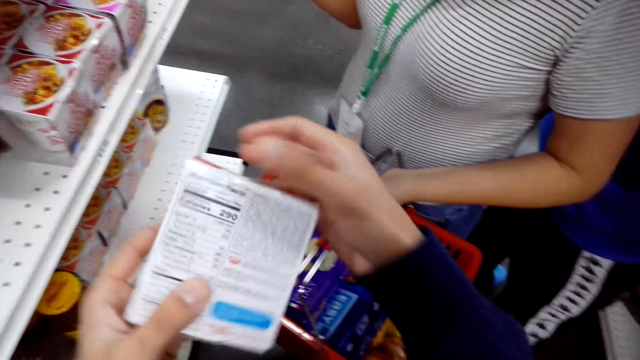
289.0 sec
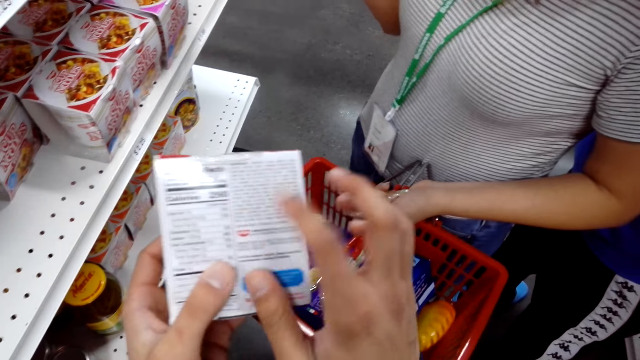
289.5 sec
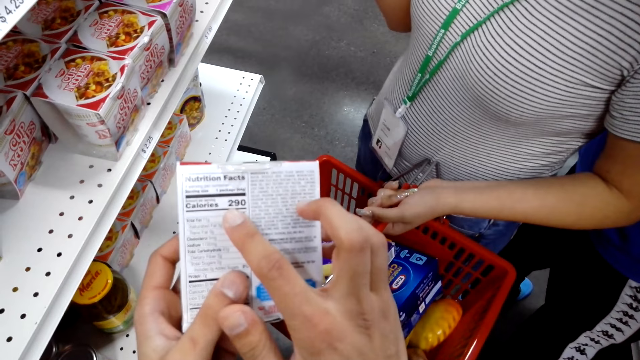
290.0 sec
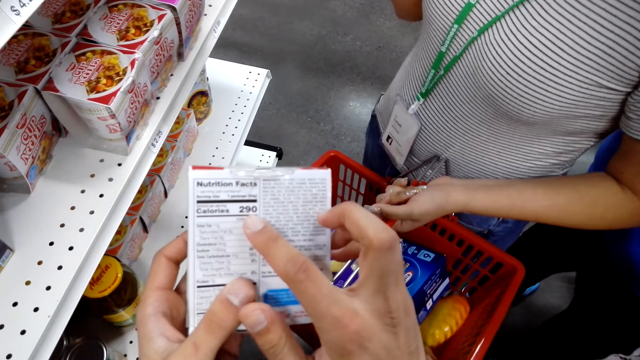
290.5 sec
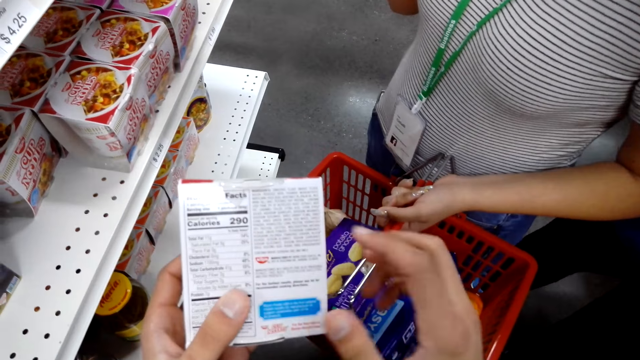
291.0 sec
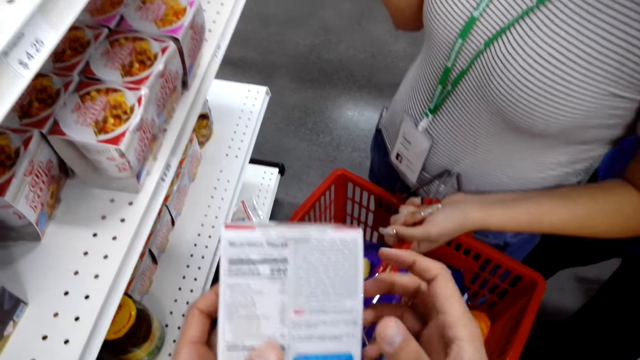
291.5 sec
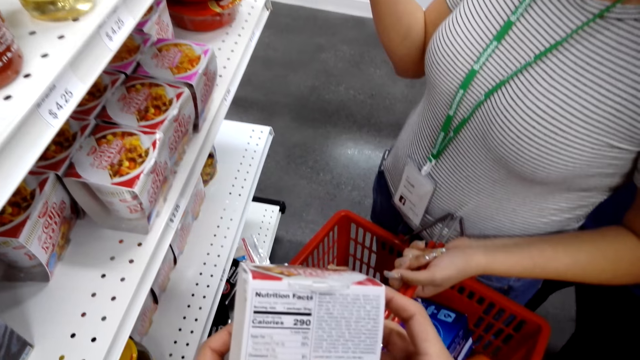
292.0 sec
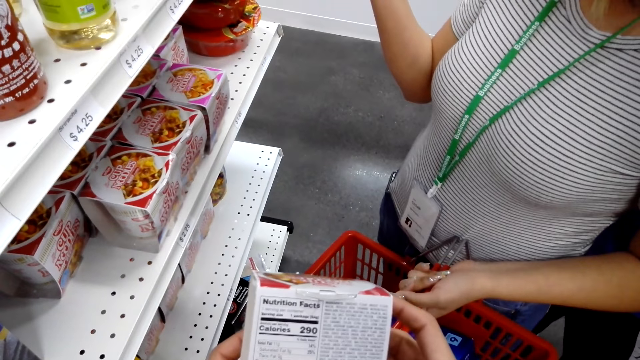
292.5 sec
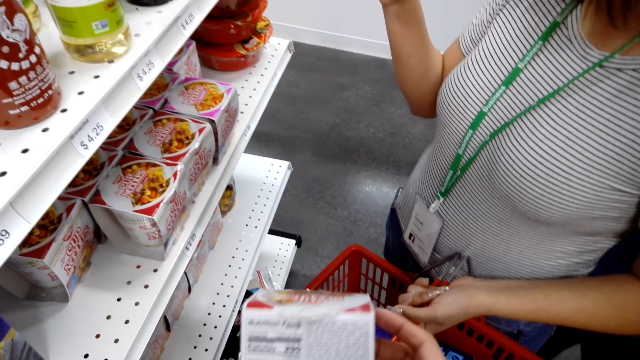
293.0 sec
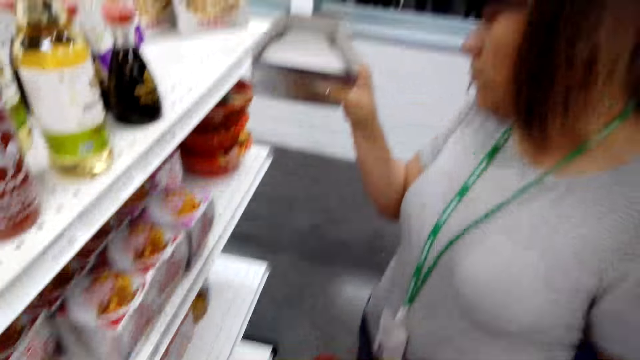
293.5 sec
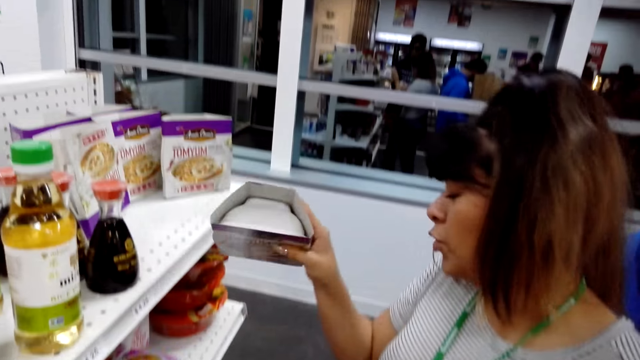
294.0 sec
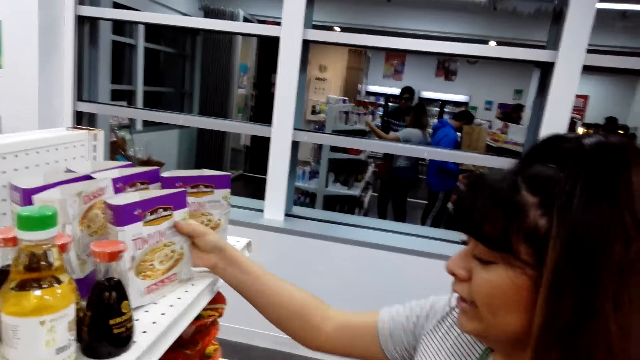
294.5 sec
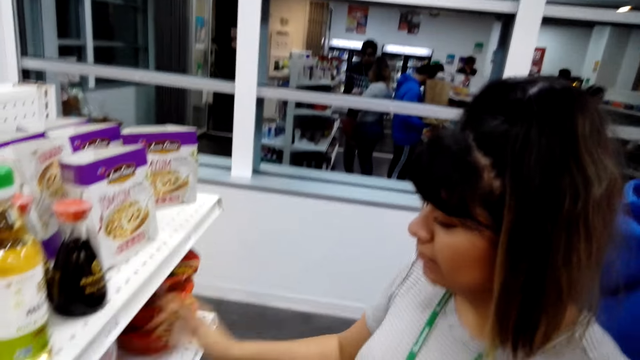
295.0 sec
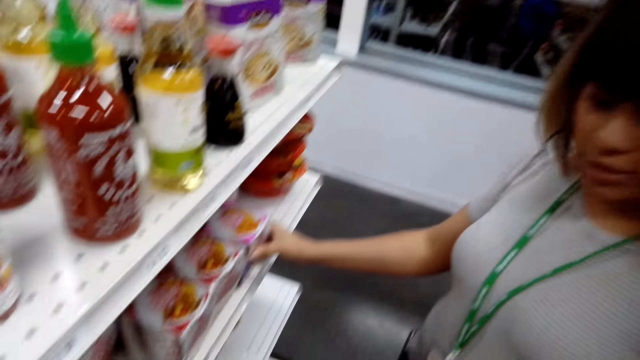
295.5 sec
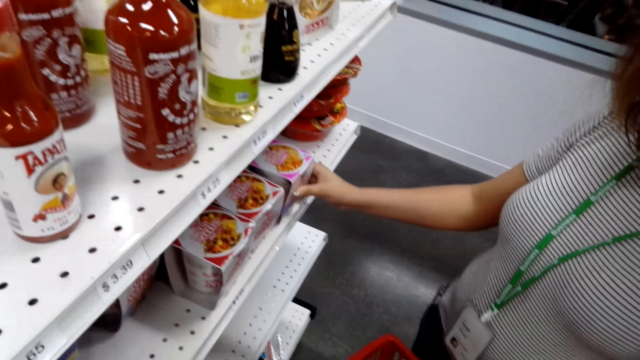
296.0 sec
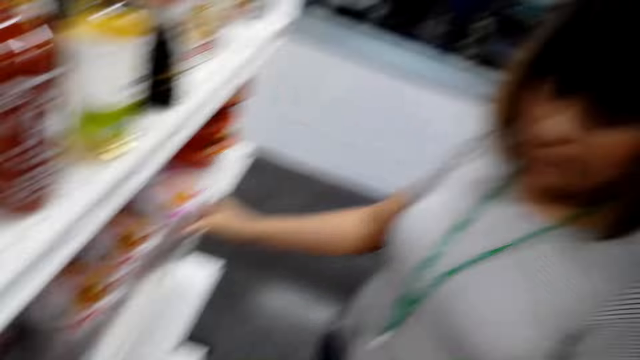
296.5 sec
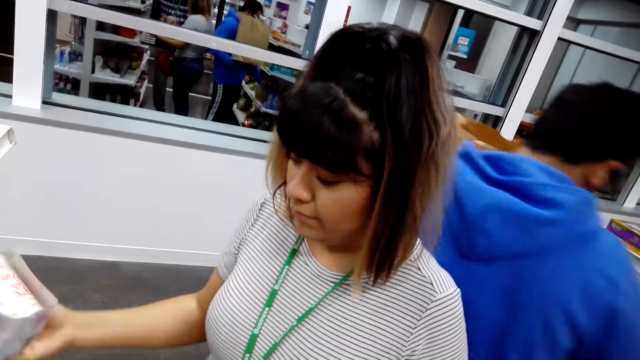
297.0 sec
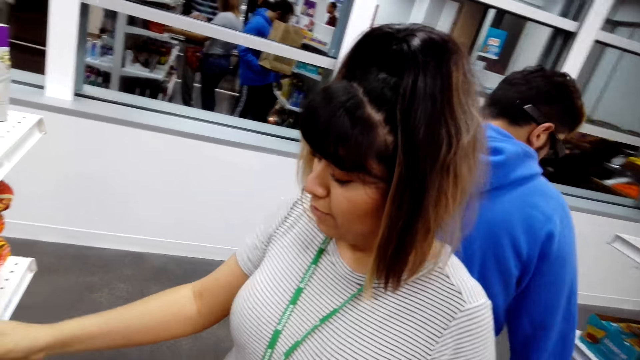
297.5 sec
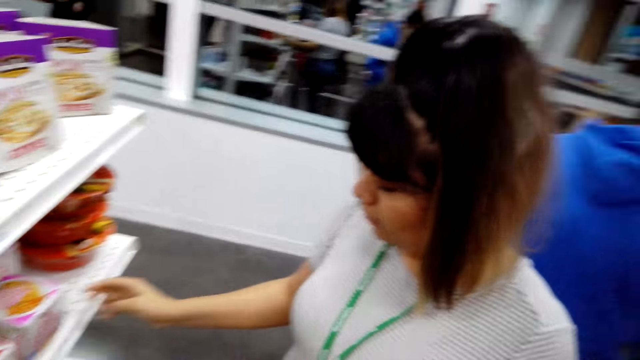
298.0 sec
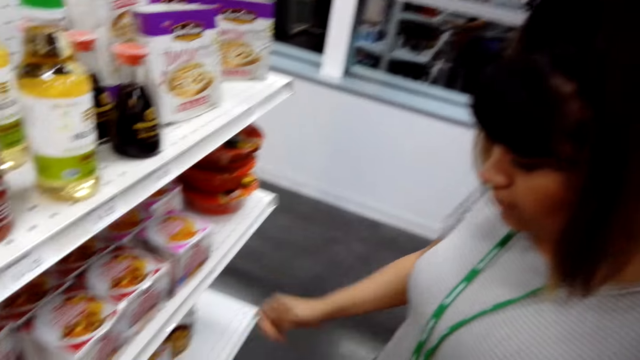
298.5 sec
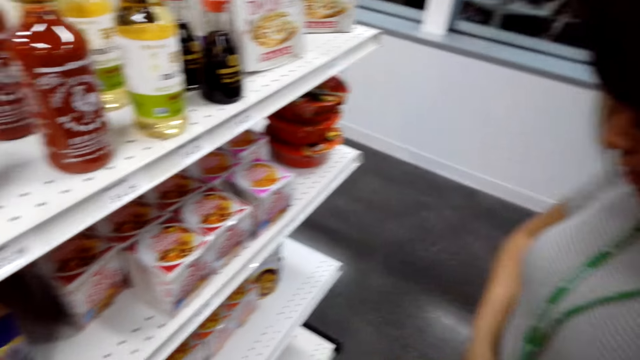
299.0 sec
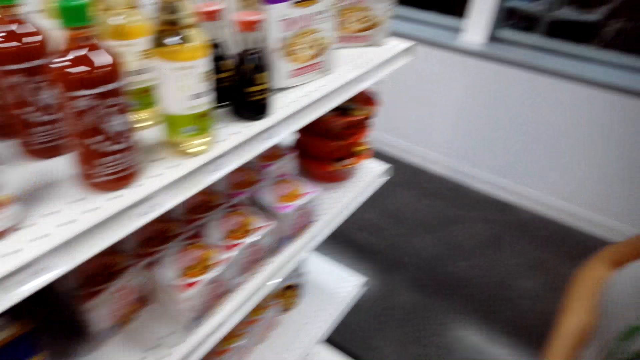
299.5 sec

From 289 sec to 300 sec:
The camera wearer reads the packet of noodles. A lady looks at the box of ramen. The camera wearer puts it in the shopping basket. The lady picks a box of chocolate, places the chocolate back on the bakery and moves the cup noodle box on the shelf. The camera wearer looks at the lady.

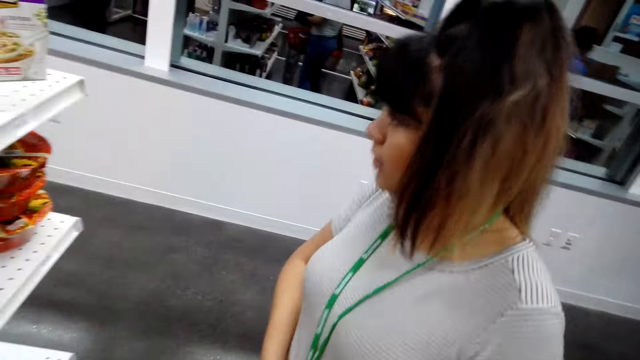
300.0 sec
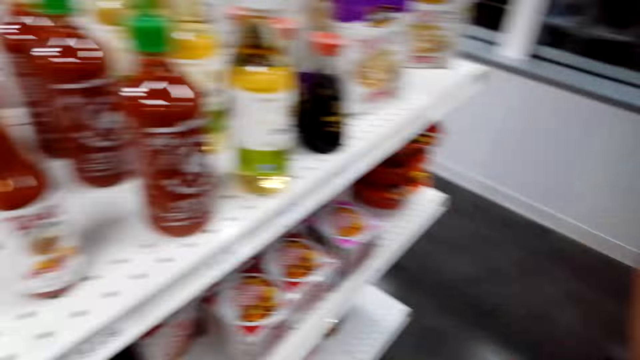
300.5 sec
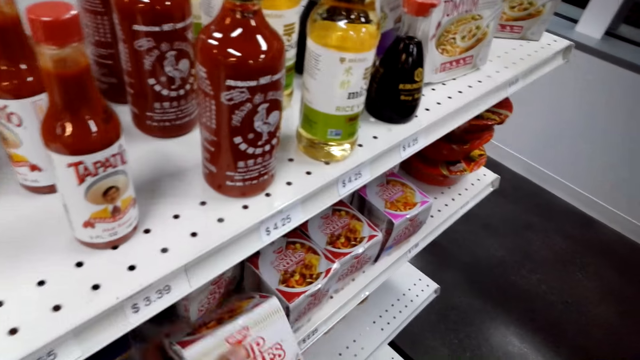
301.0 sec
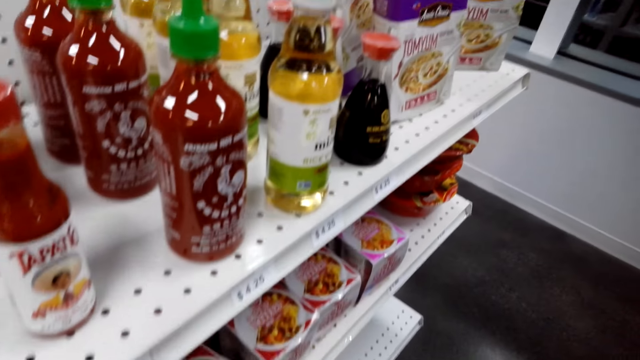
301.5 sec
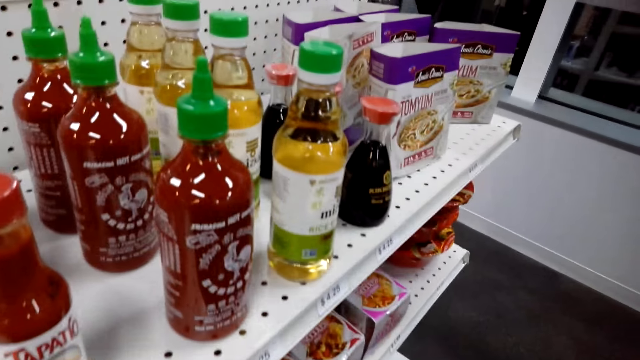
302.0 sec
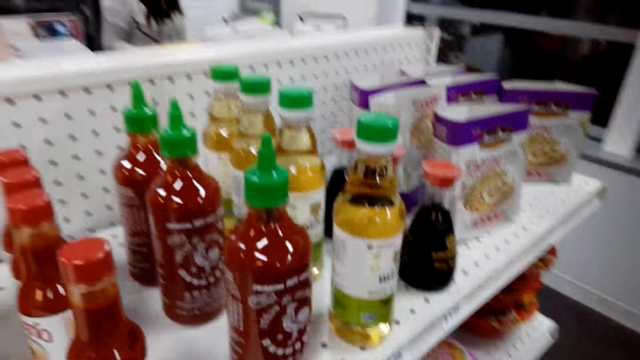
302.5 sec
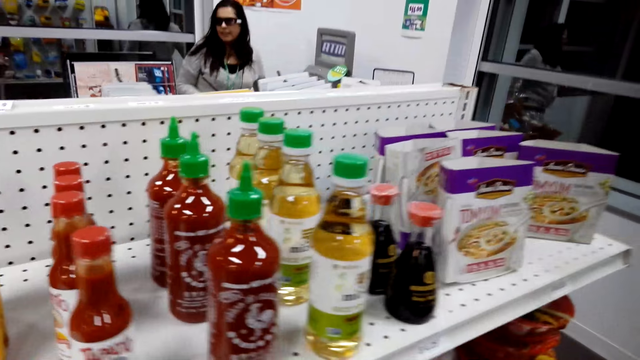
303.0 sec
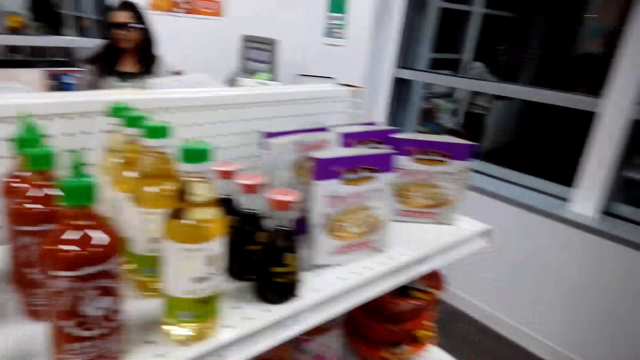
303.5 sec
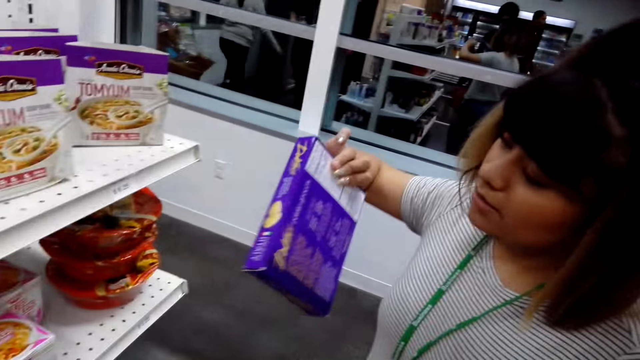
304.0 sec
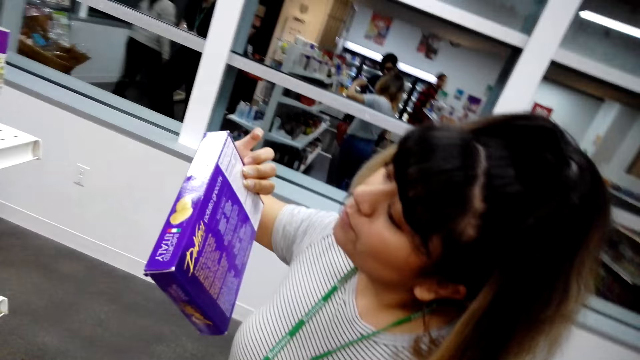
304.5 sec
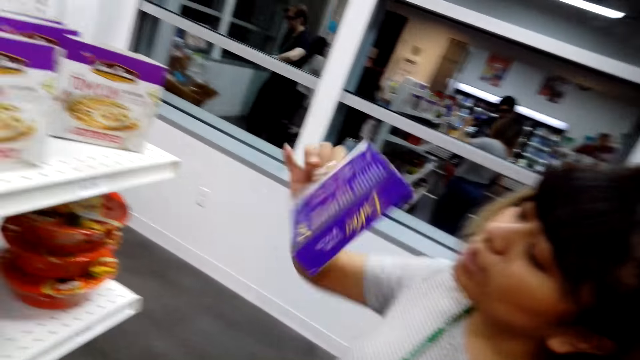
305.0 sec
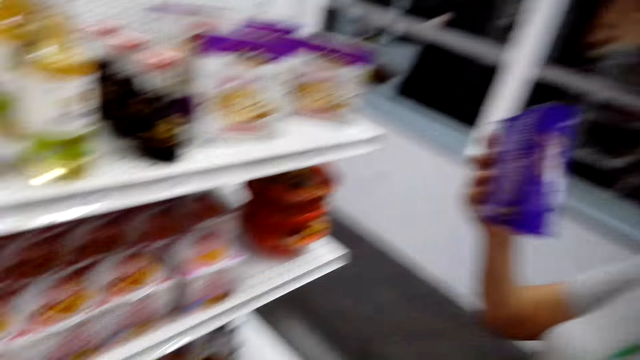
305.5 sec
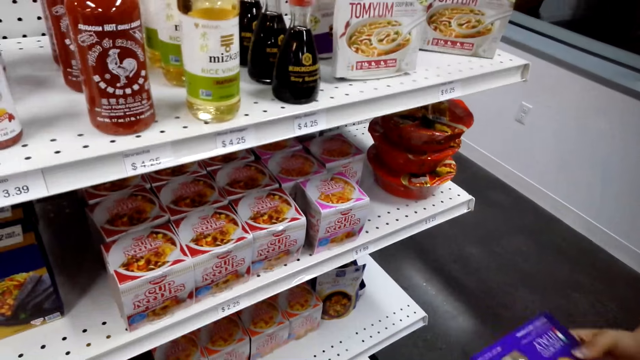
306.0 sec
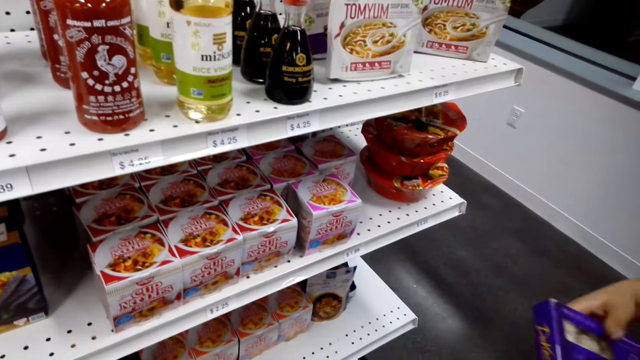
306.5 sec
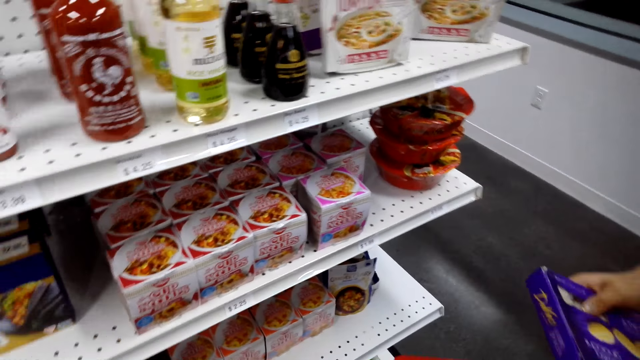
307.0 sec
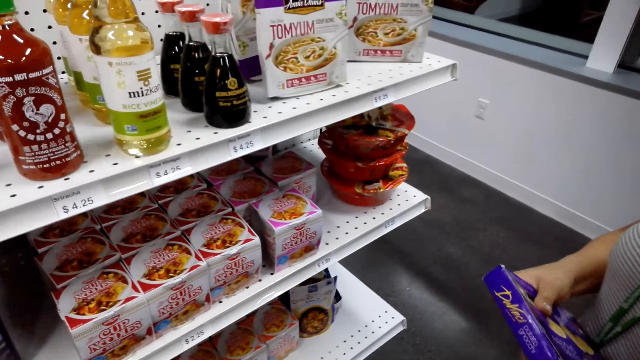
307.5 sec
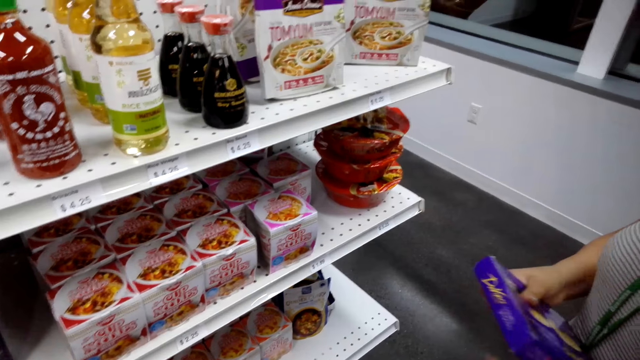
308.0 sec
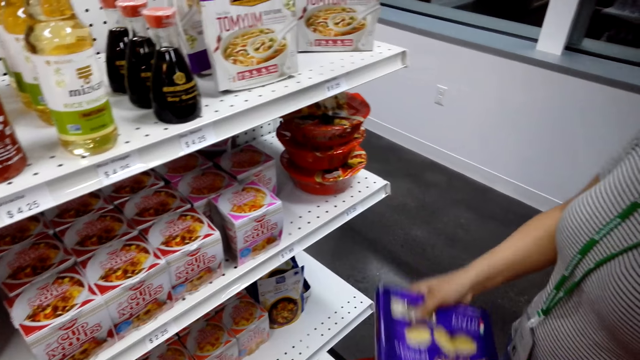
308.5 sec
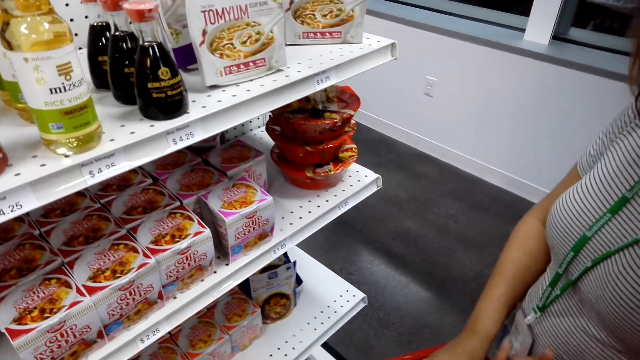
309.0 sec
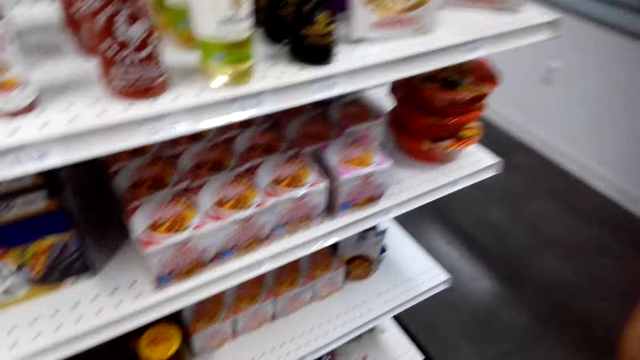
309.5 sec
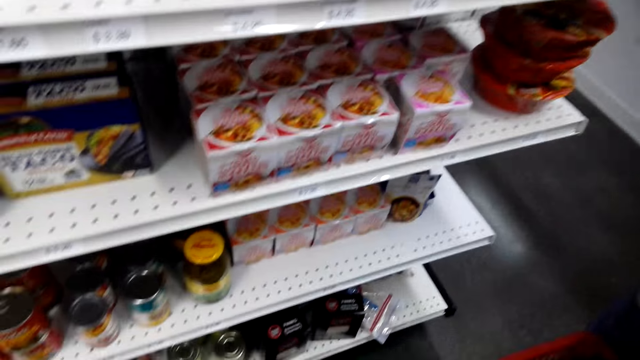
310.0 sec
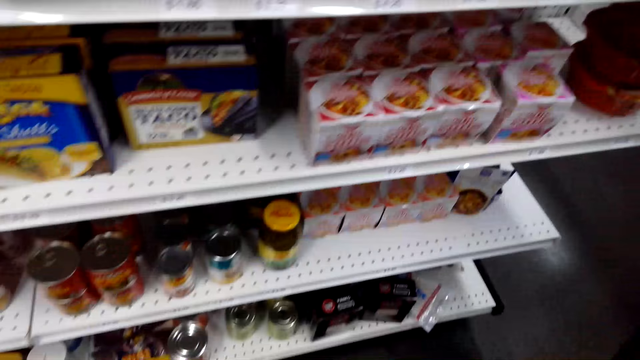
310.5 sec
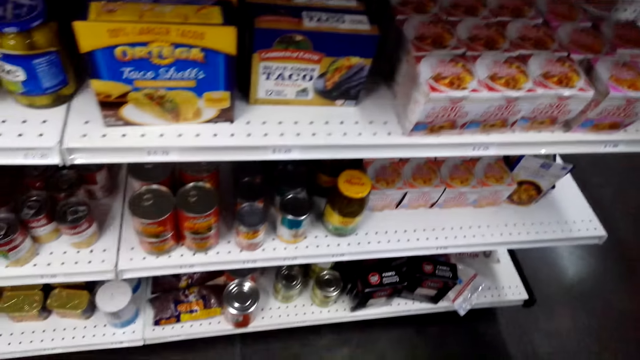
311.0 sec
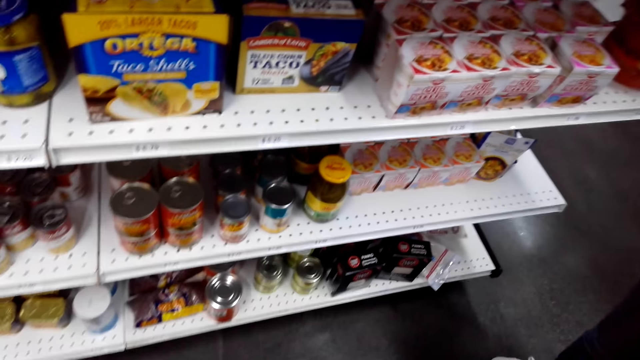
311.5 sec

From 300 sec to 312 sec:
The camera wearer looks around the bakery. They put the cup noodles box on the shelf. The lady reads the box's cover. The camera wearer converses with the lady. They look around the bakery.
